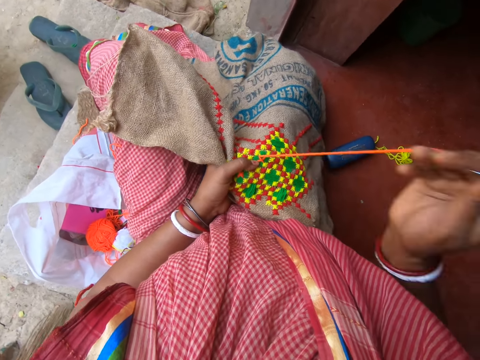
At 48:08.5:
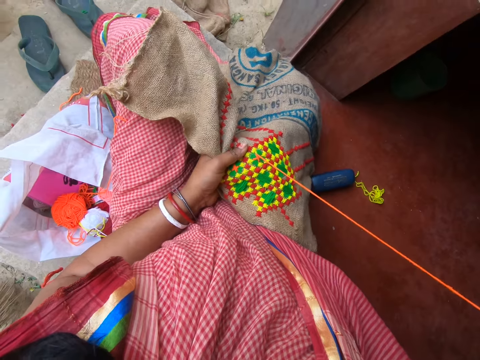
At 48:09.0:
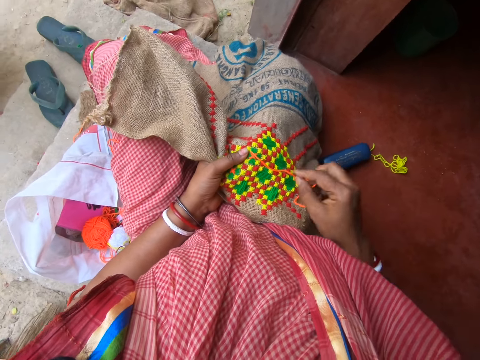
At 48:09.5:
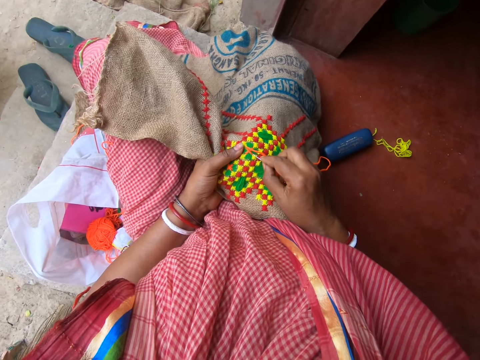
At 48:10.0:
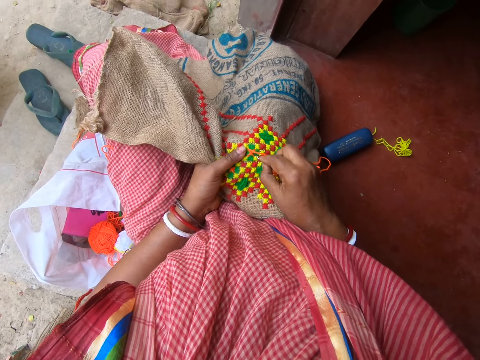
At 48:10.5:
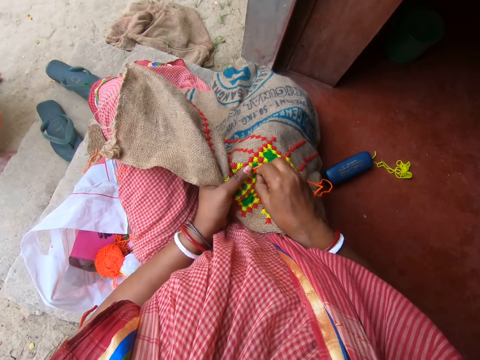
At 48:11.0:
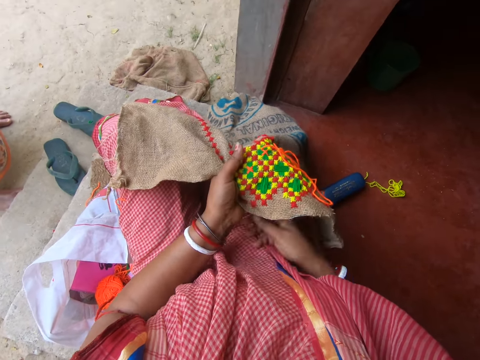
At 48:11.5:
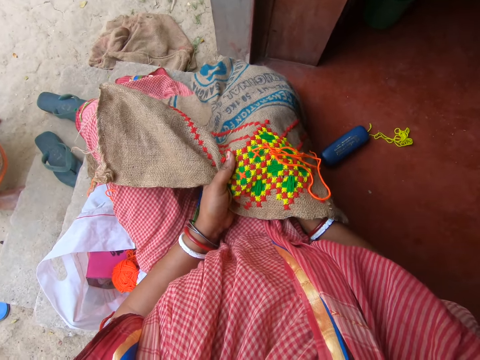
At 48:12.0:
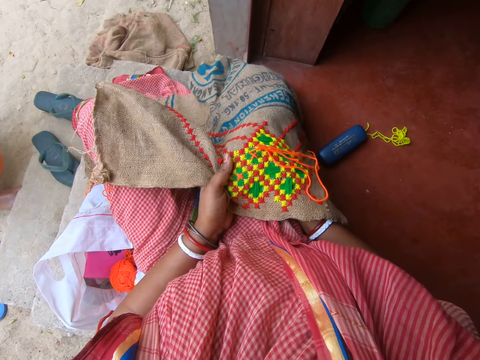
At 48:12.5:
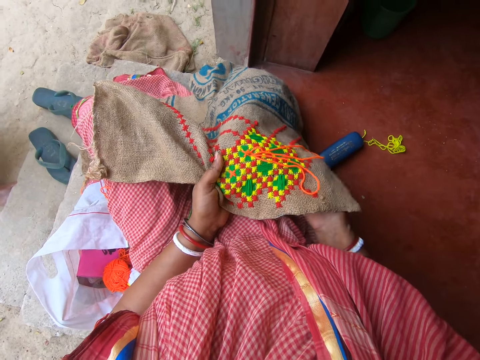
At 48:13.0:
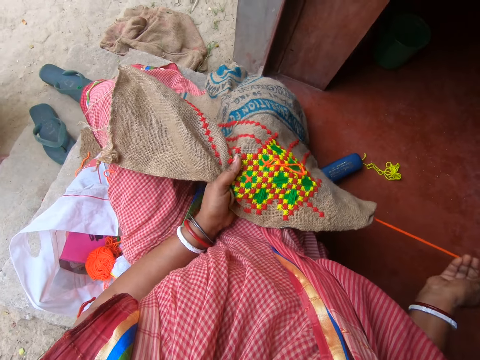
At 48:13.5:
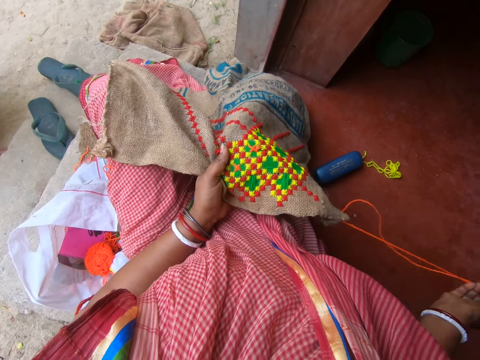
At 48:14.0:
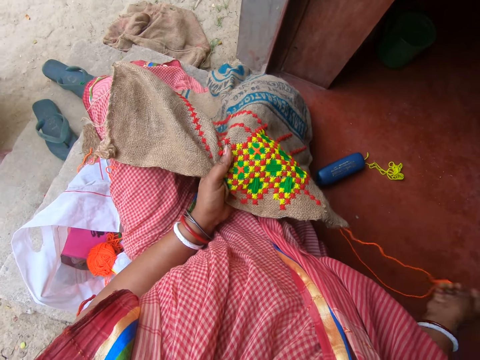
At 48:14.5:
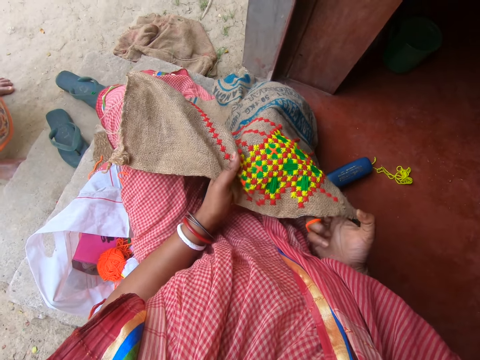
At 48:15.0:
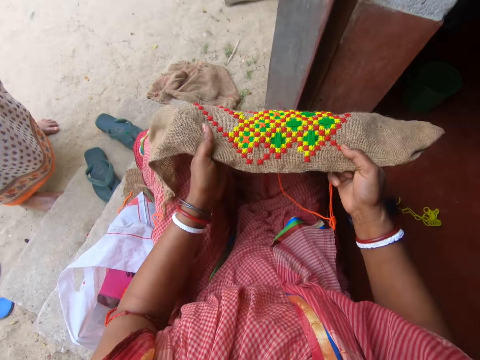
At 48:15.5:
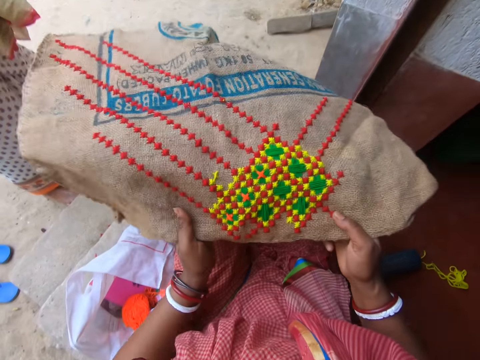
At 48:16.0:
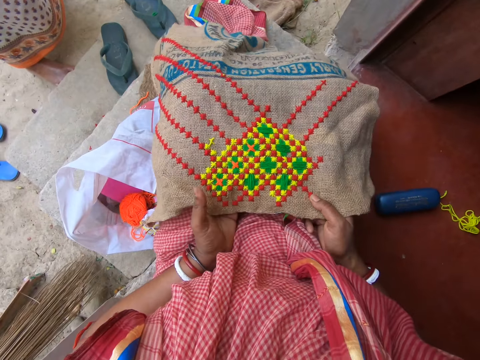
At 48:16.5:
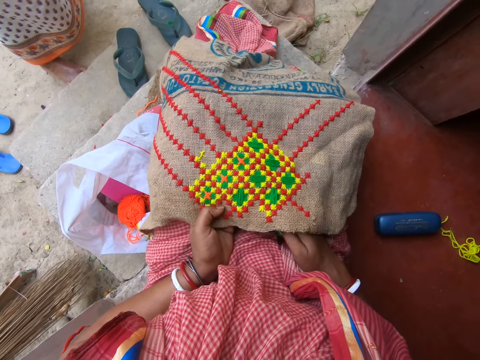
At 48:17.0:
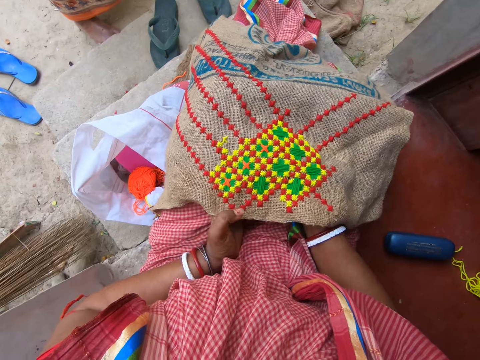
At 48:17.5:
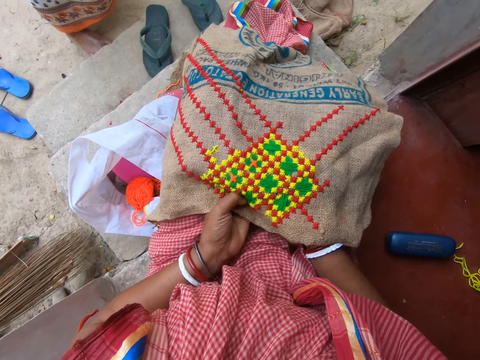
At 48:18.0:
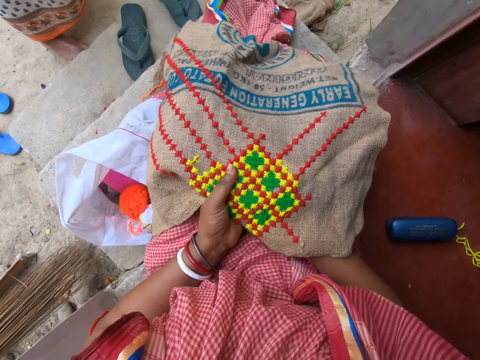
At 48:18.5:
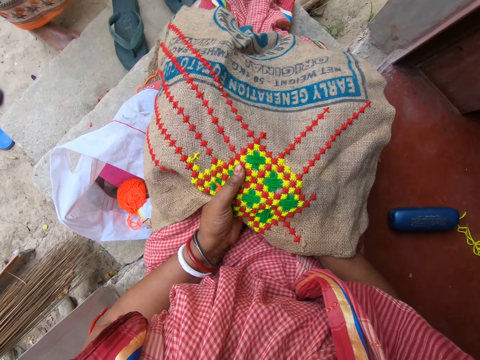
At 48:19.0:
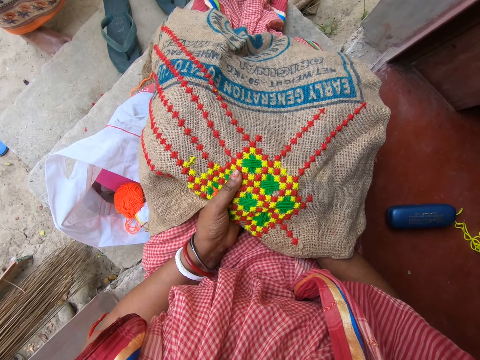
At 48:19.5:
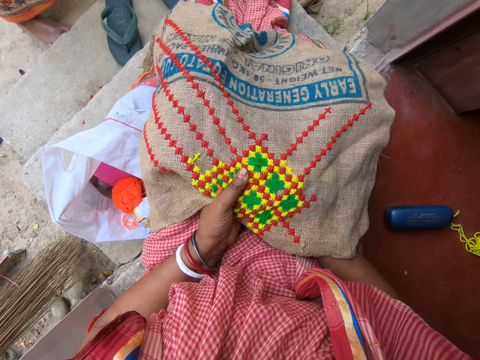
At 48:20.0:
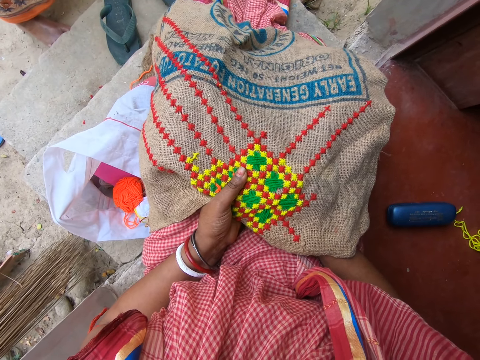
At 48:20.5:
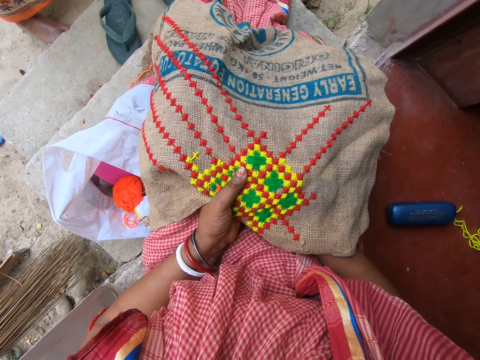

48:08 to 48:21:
The camera wearer interacts with a woman, another woman and a man. She speaks to the woman. She lifts the jute fabric from both legs with both hands. She drops the jute fabric on both legs with both hands. She embroiders on the jute fabric in her left hand with the needle in her right hand. She speaks to the woman.

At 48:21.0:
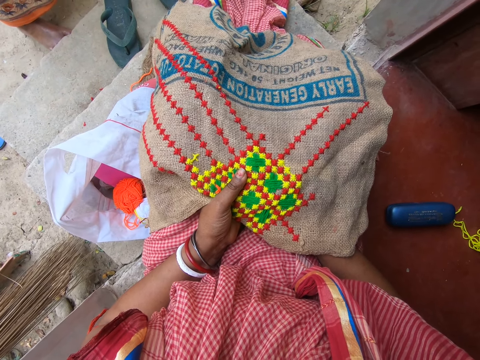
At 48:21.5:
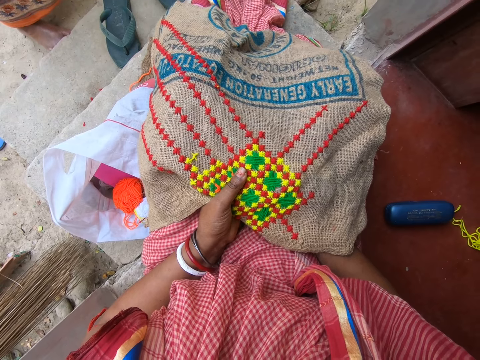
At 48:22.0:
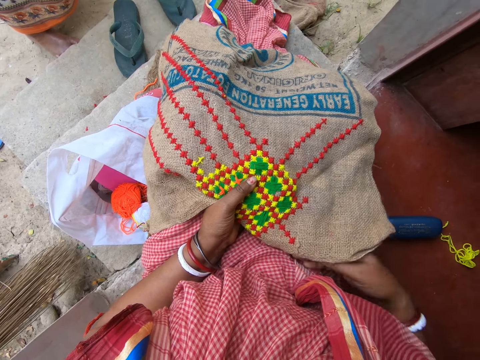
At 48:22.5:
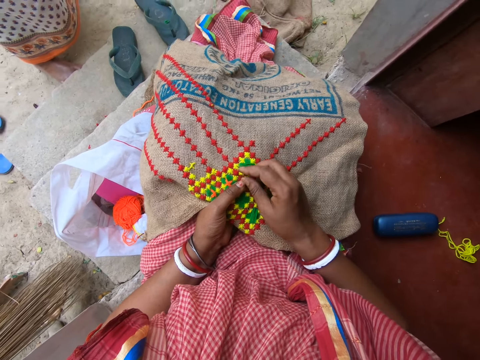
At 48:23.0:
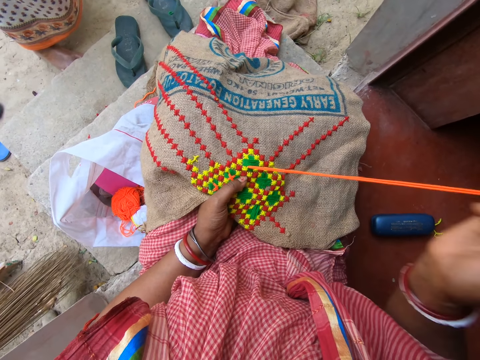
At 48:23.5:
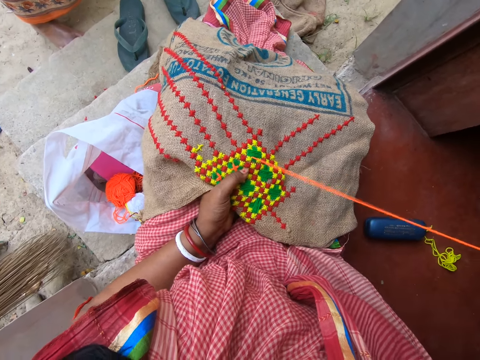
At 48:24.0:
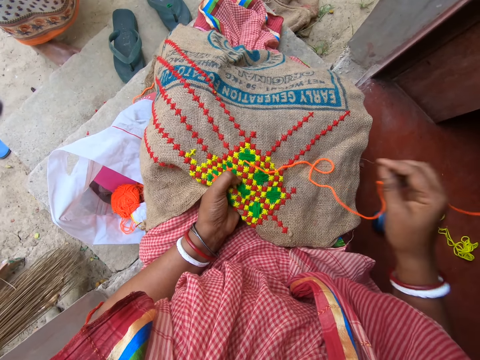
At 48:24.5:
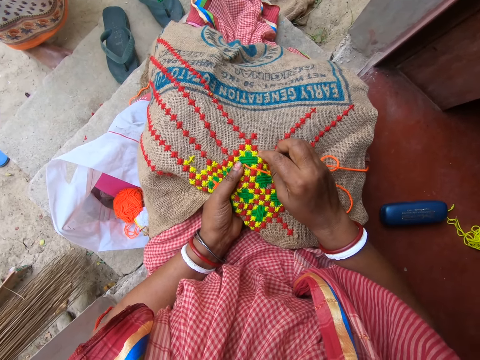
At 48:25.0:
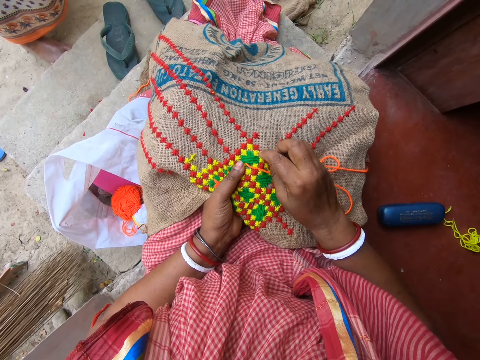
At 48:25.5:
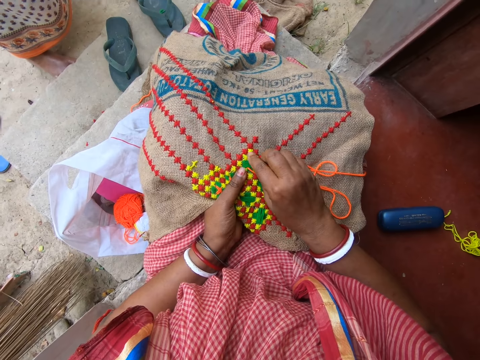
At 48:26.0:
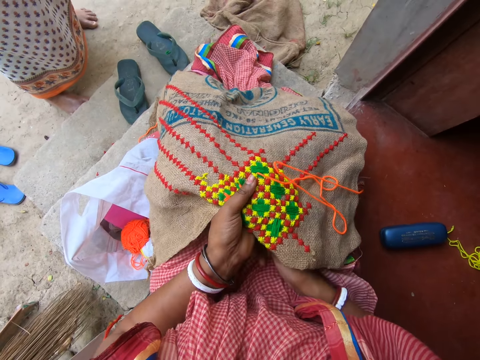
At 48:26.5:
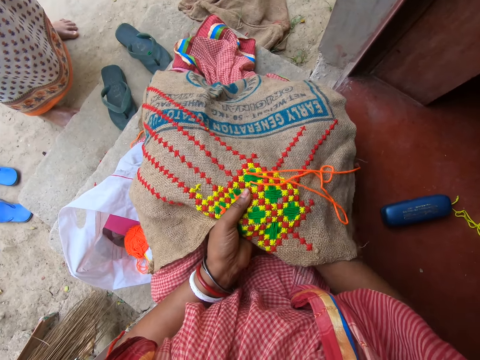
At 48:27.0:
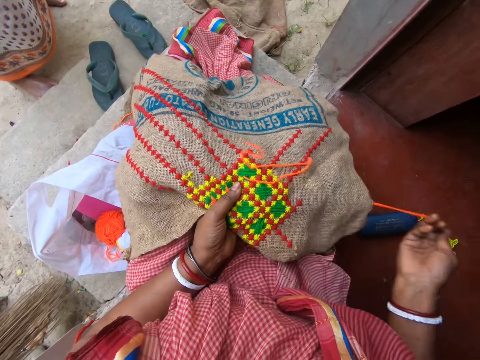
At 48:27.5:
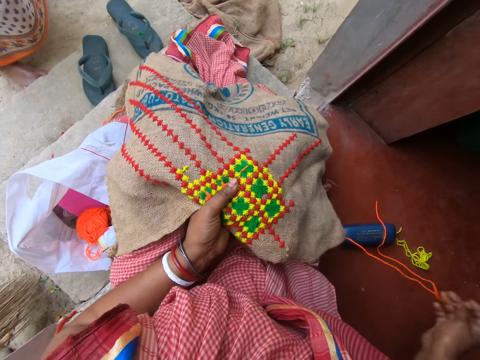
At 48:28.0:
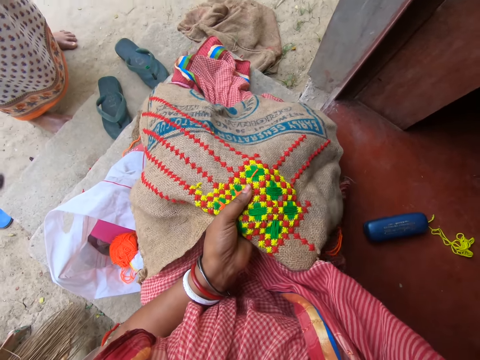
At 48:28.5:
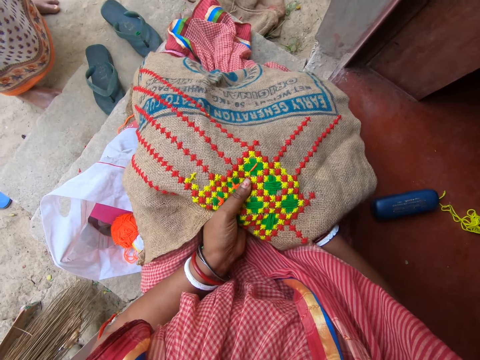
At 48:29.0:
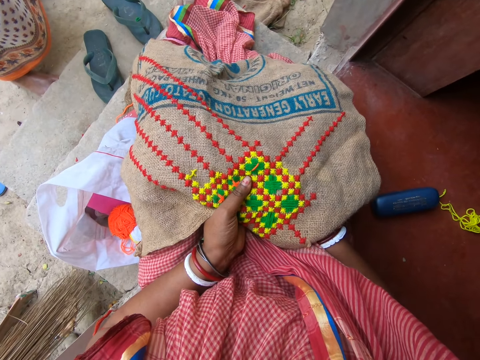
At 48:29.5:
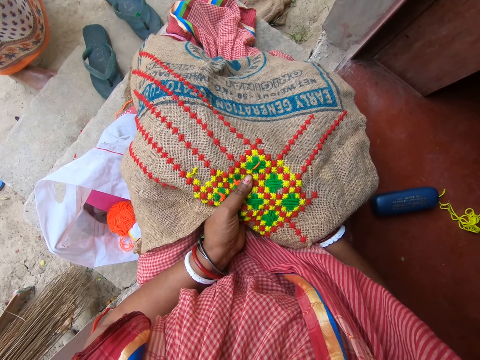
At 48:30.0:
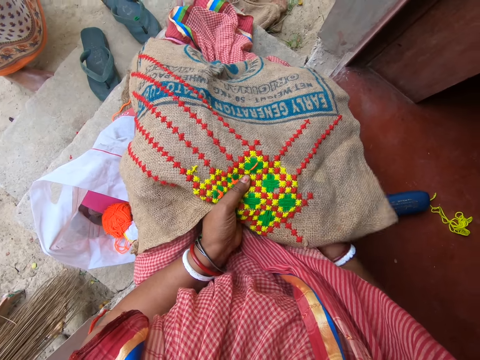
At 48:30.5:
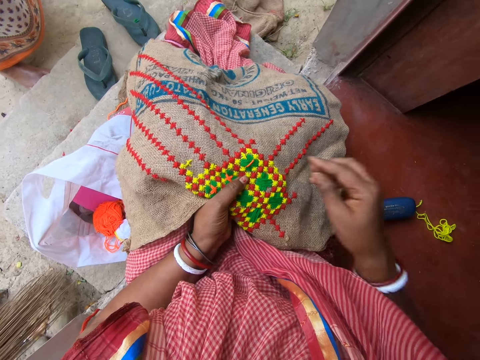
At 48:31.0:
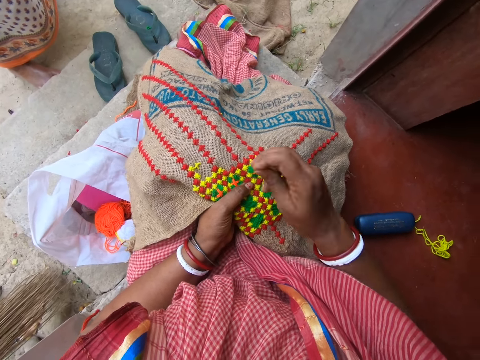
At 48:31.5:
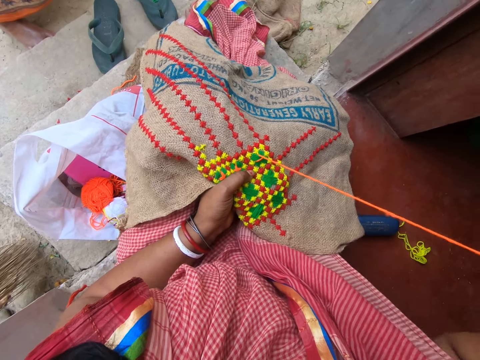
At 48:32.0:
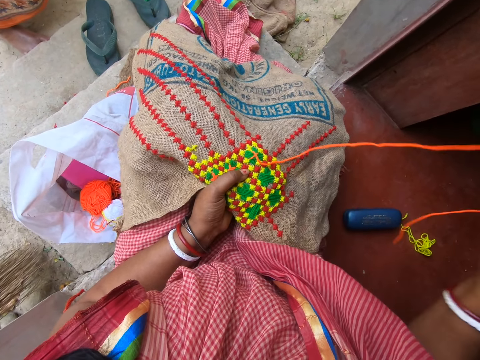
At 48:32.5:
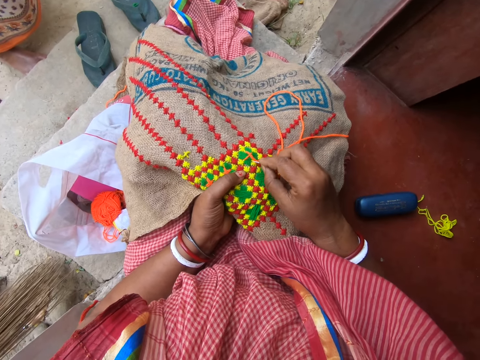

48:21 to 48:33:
The camera wearer sews the cloth with the thread. They speak to a woman. They sew the cloth with the thread.

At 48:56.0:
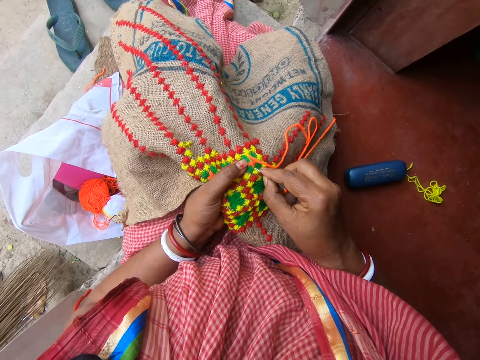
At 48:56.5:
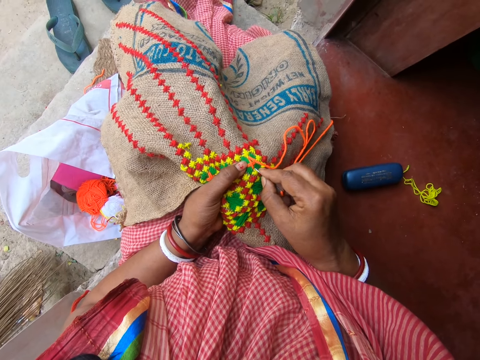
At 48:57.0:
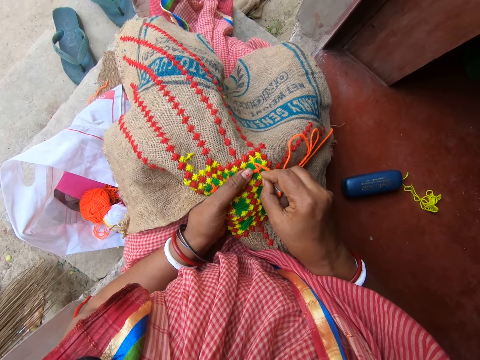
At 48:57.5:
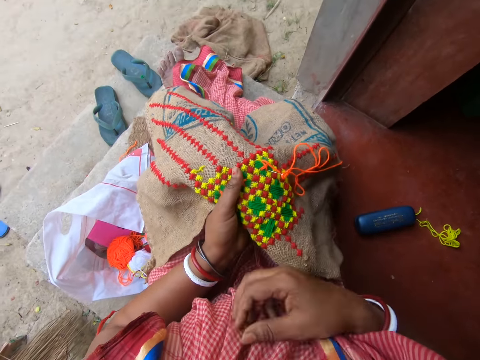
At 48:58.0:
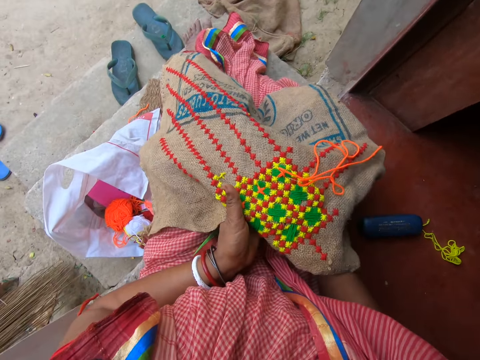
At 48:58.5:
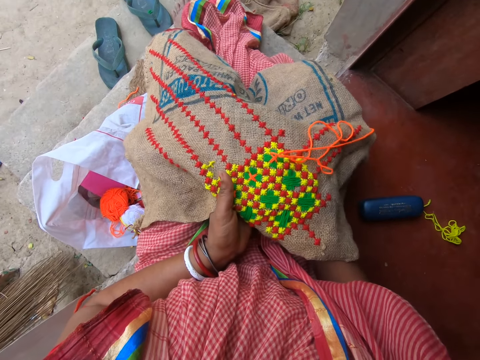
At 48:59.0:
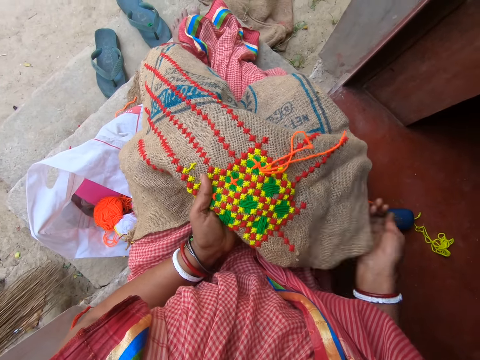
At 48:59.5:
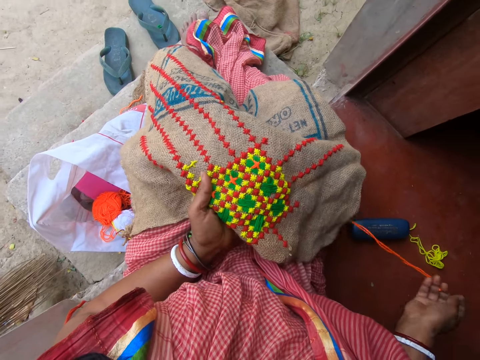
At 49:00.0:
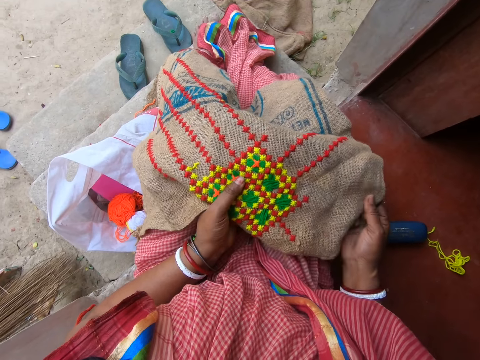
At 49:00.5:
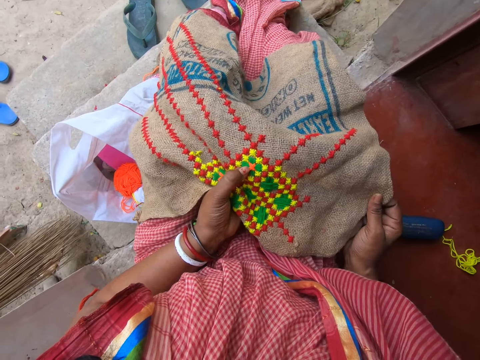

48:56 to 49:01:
The camera wearer interacts with the woman, another woman and the man. They adjust the jute fabric on both legs with both hands.
